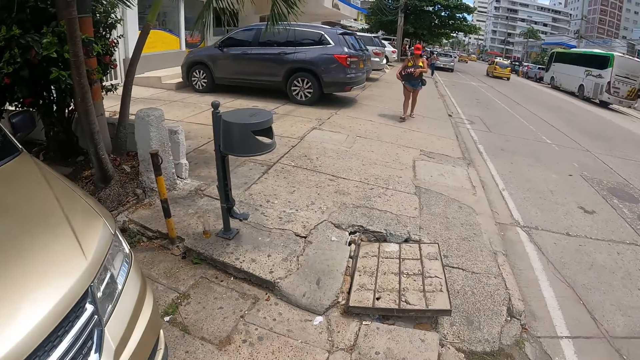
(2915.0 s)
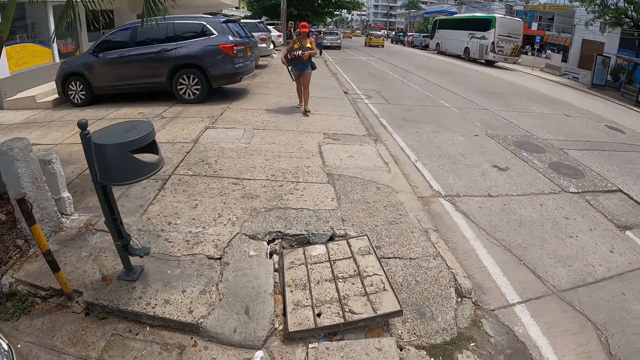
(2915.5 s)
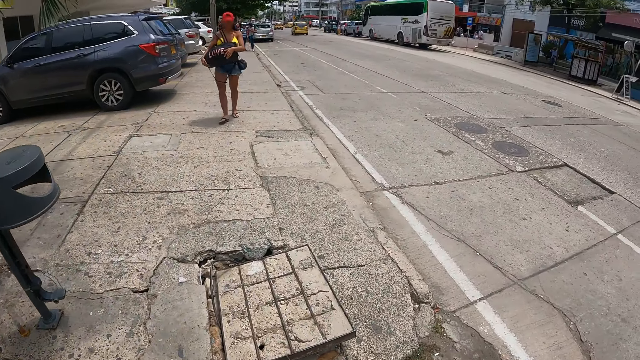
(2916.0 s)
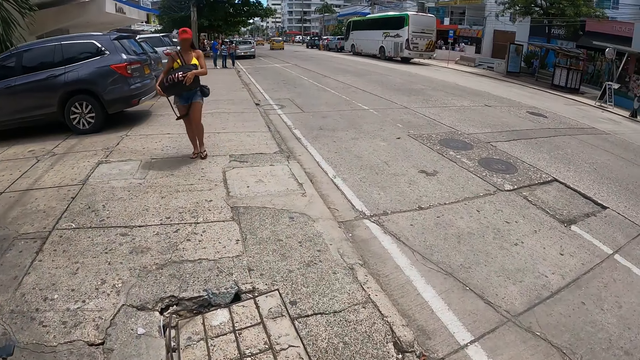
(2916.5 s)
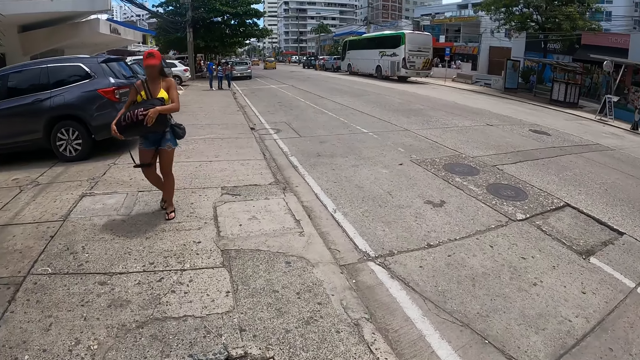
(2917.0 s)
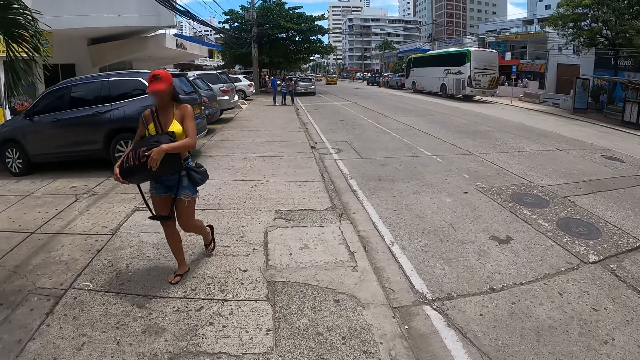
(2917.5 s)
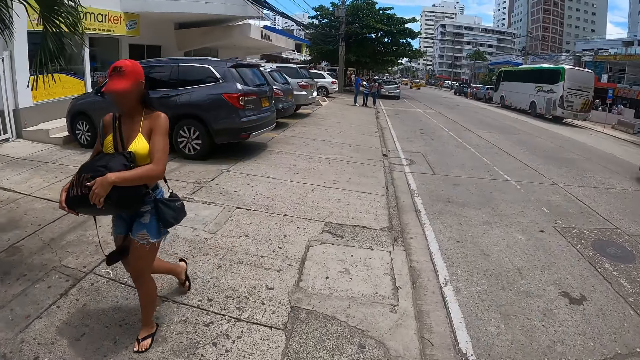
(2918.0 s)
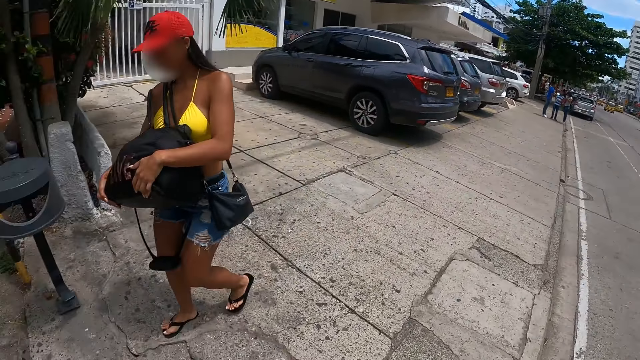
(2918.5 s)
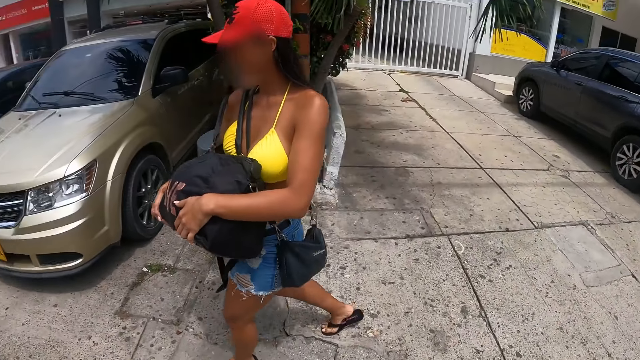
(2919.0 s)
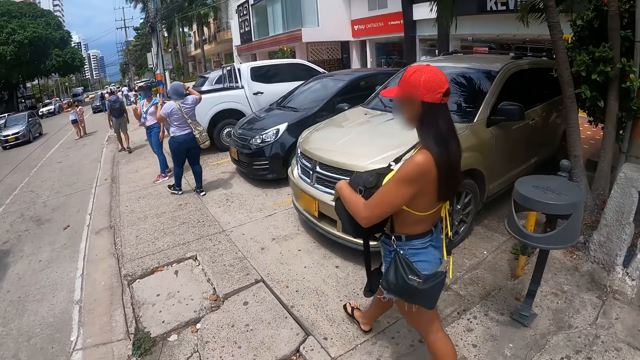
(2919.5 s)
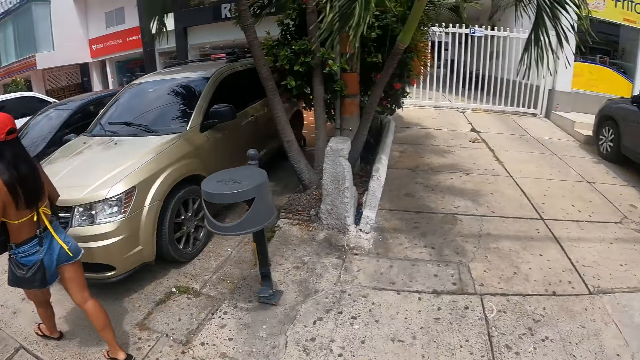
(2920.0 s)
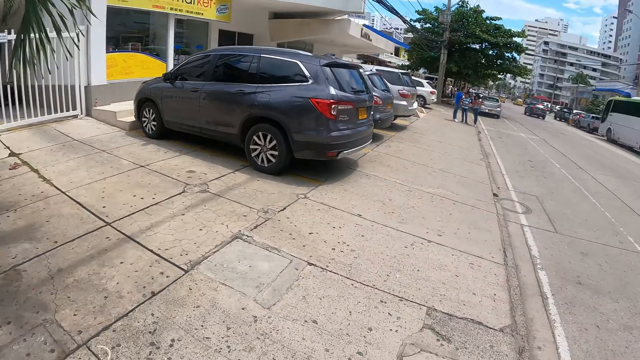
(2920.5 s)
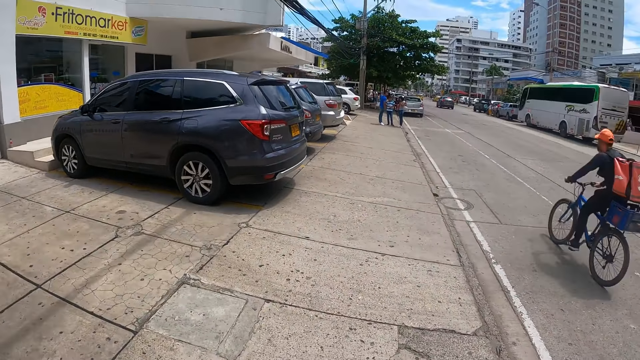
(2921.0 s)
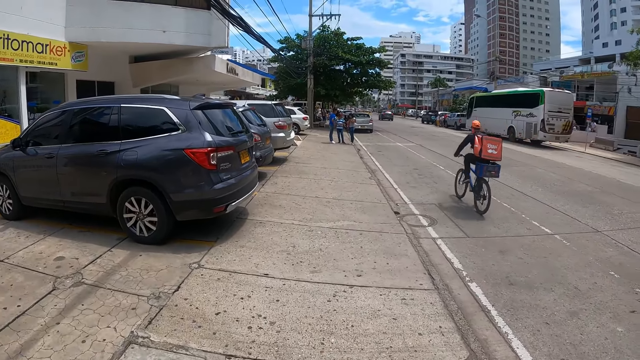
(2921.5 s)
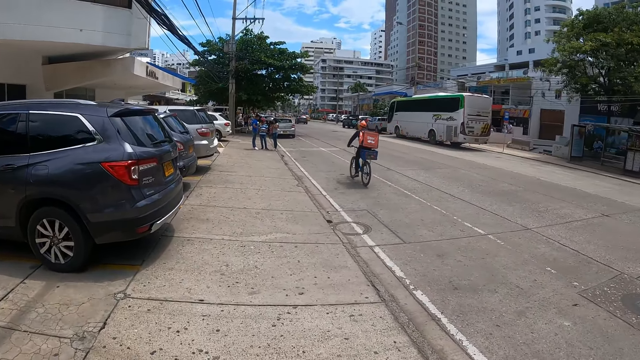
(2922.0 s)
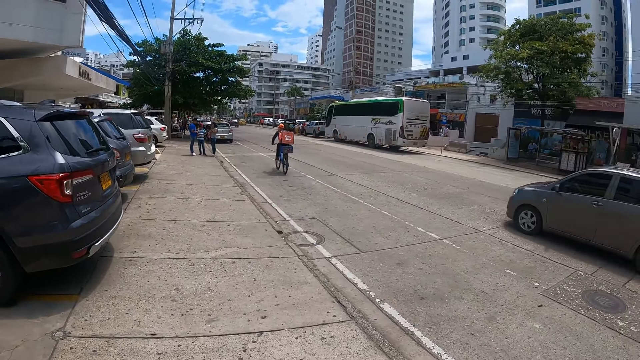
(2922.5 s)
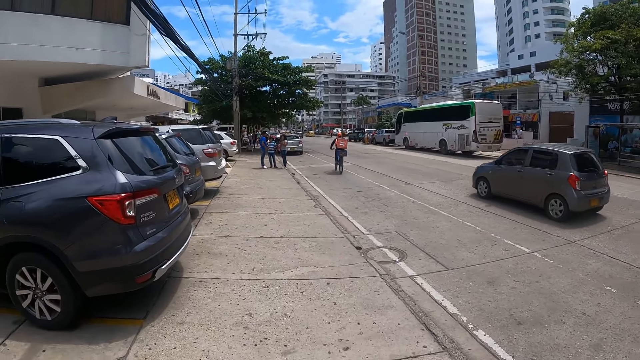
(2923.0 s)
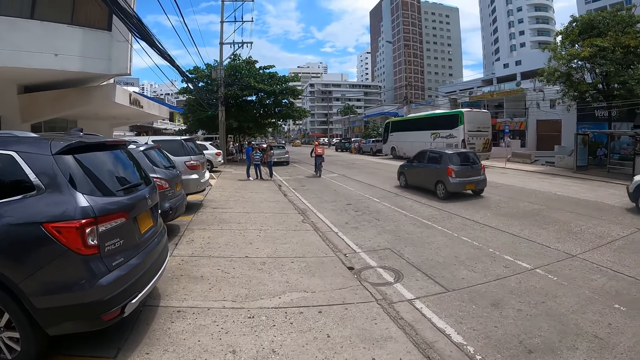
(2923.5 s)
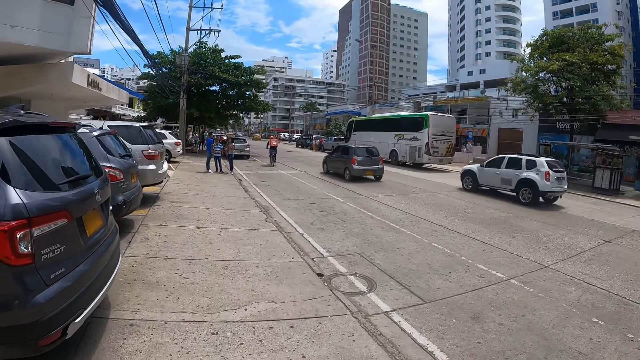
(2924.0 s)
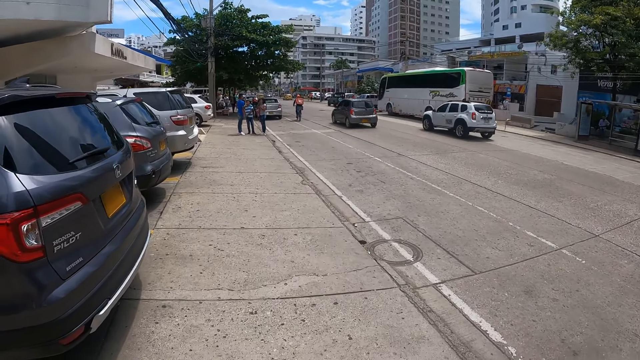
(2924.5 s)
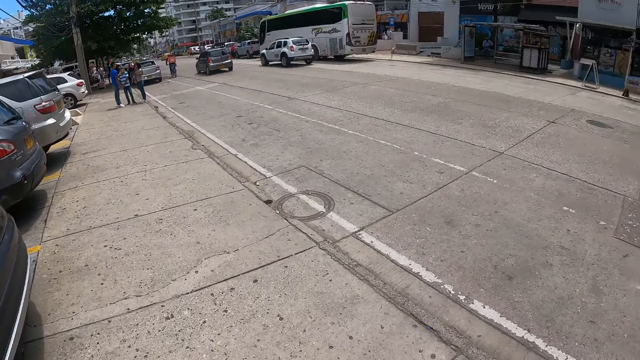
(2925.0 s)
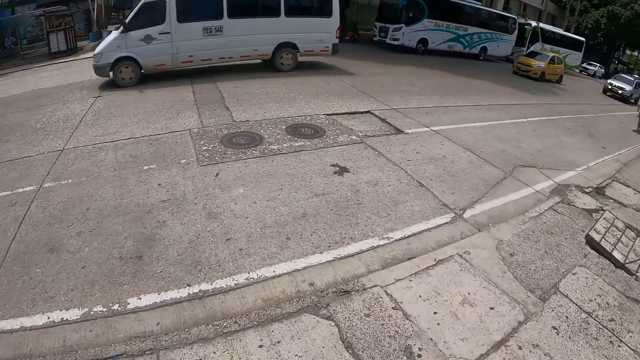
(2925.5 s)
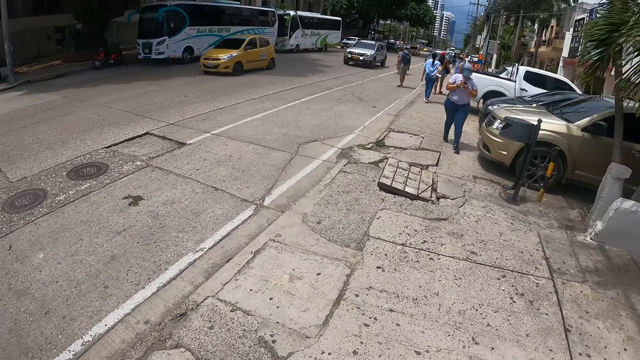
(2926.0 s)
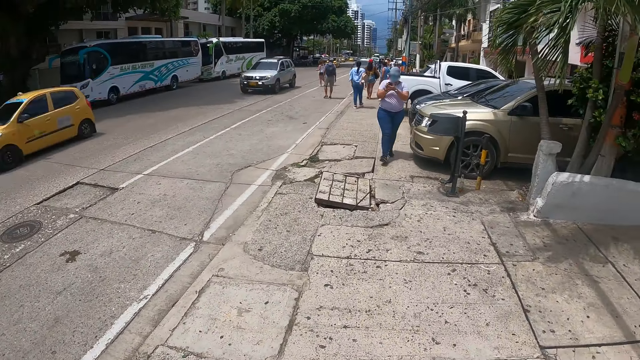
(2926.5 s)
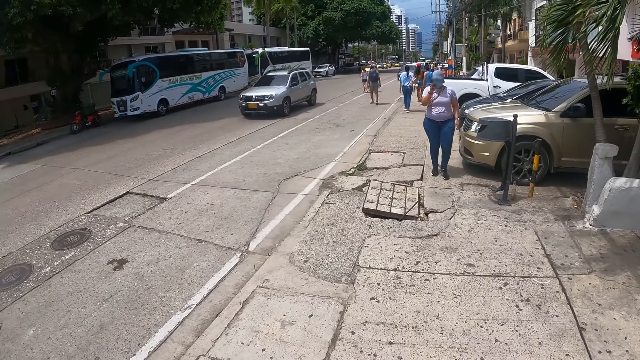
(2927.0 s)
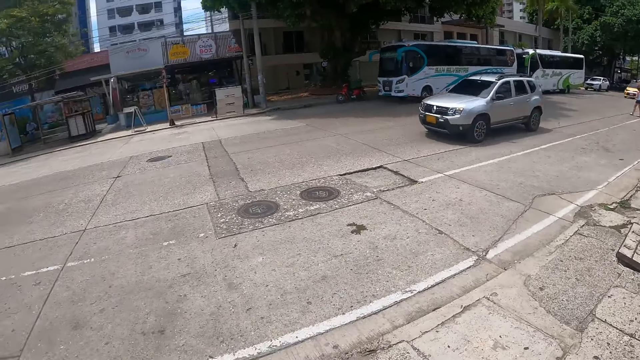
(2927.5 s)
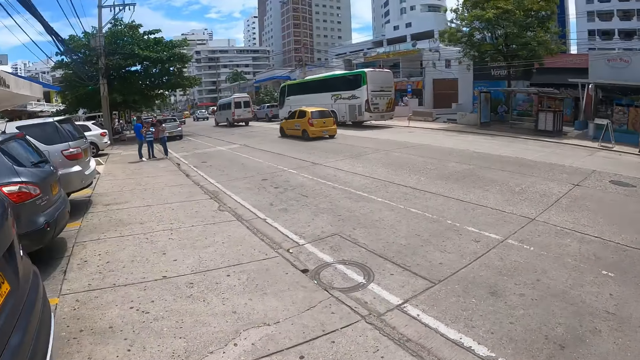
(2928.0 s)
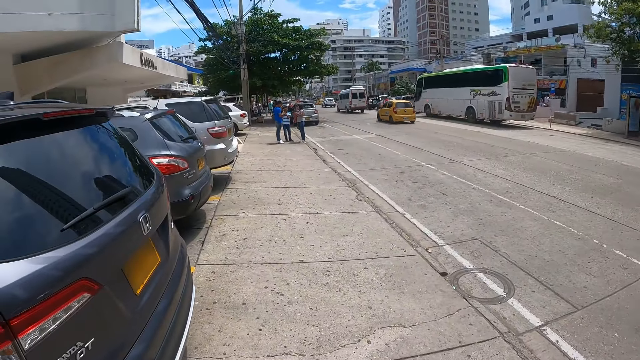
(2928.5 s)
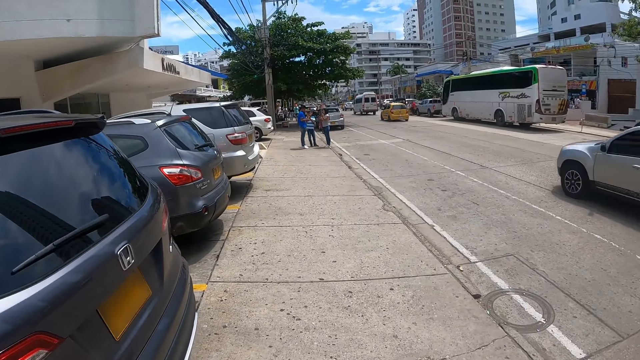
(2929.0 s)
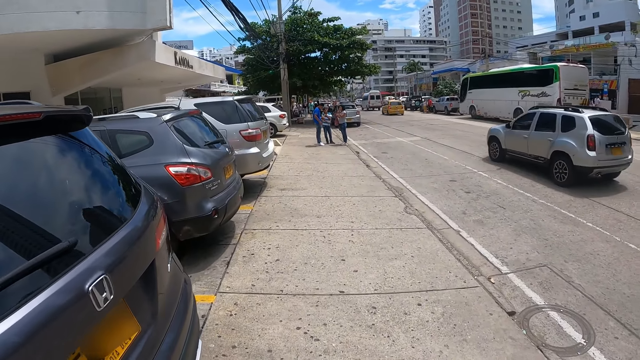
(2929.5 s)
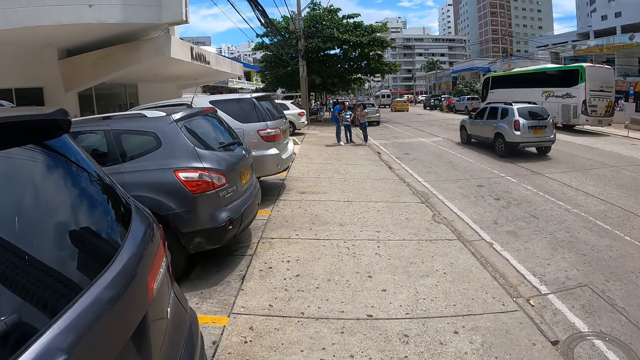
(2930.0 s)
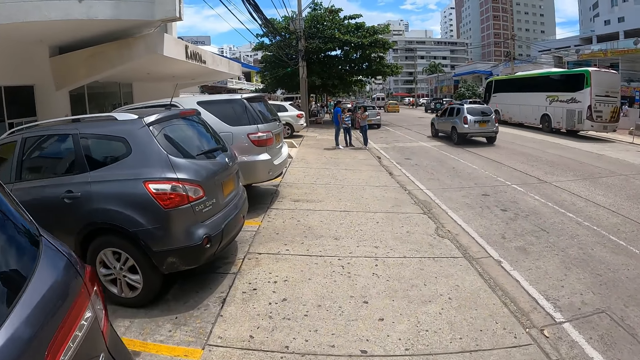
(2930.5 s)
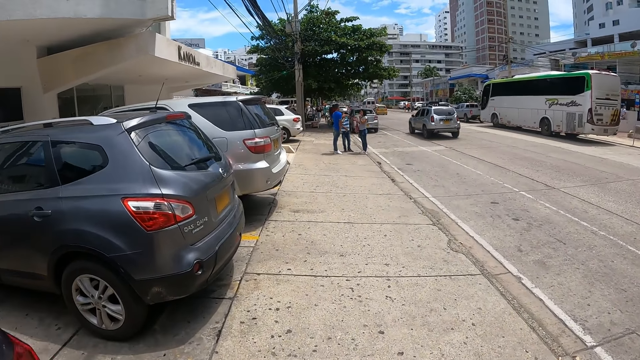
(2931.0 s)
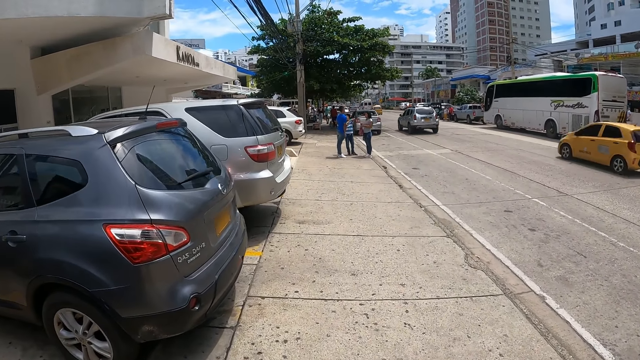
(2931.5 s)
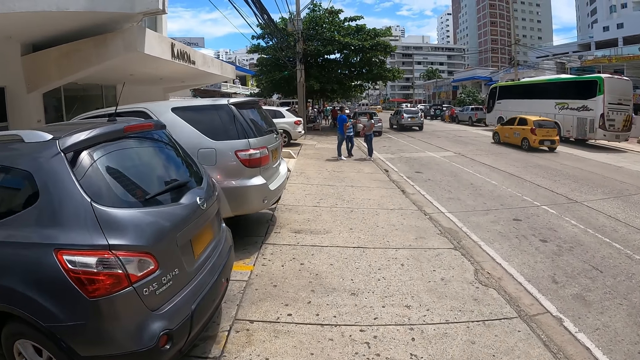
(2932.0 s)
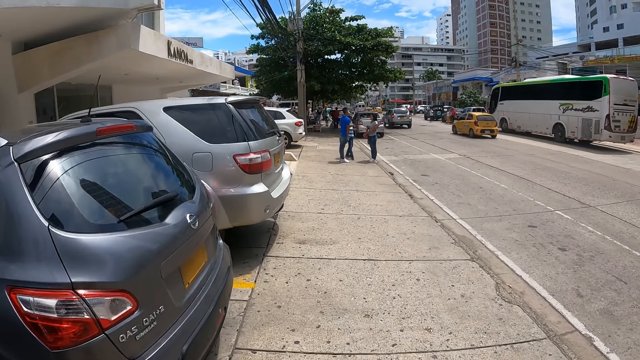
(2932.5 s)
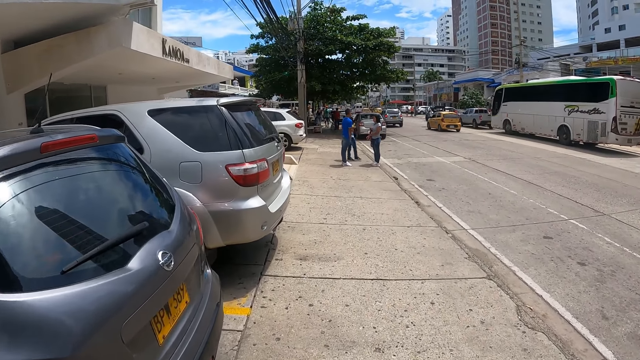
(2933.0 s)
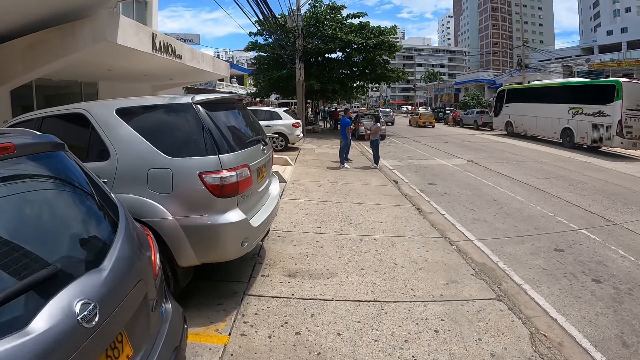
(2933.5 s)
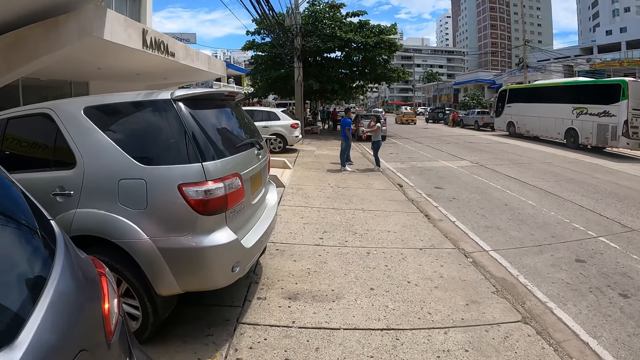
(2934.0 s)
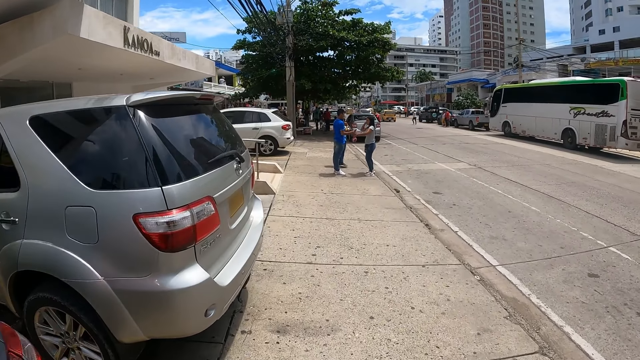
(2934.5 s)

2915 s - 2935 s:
The camera wearer walks forward. They look around. They look forward. They walk around the street. They look around. A person walks around the street. The camera wearer looks around again. They walk around the street and look forward.
